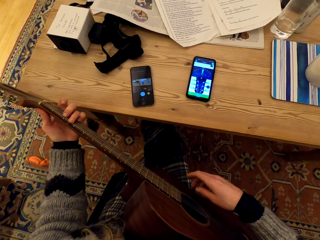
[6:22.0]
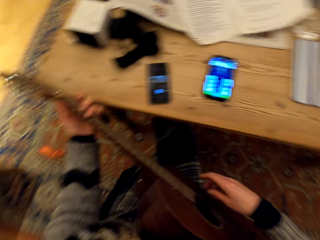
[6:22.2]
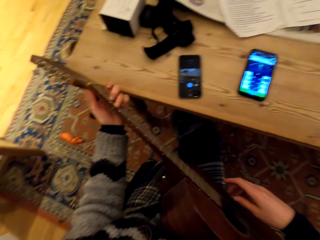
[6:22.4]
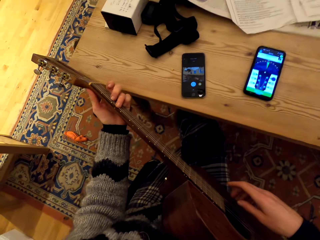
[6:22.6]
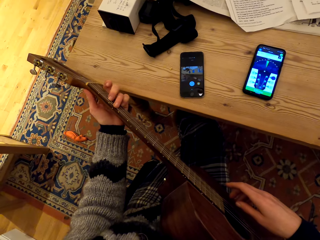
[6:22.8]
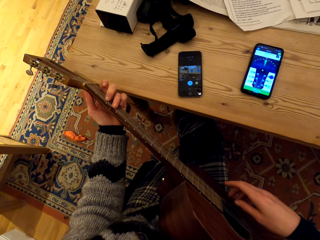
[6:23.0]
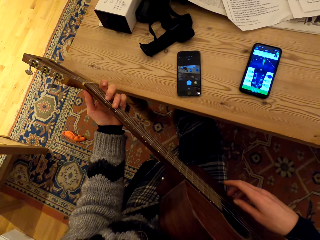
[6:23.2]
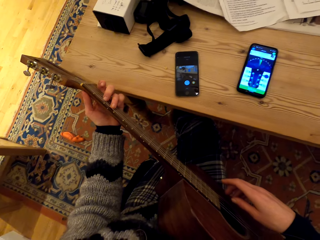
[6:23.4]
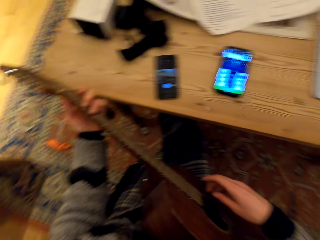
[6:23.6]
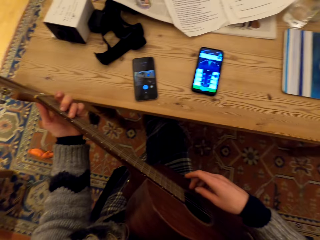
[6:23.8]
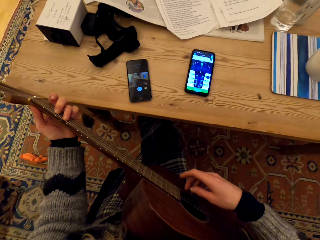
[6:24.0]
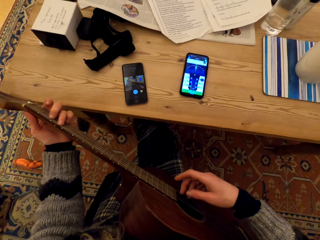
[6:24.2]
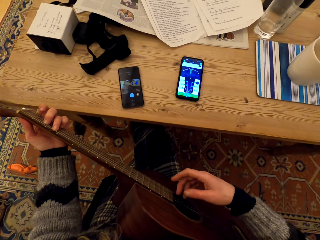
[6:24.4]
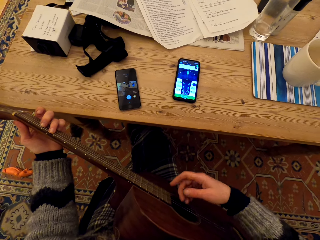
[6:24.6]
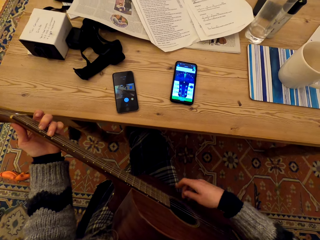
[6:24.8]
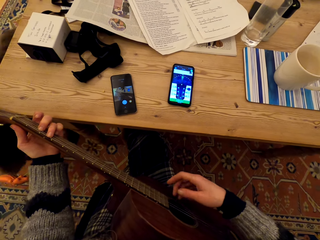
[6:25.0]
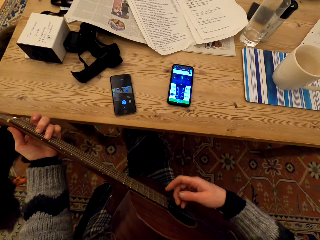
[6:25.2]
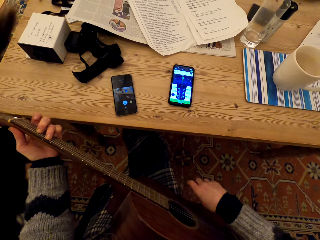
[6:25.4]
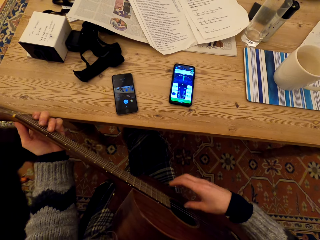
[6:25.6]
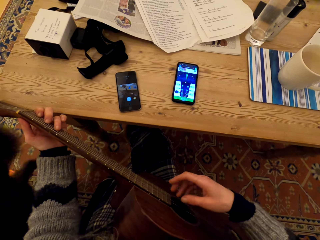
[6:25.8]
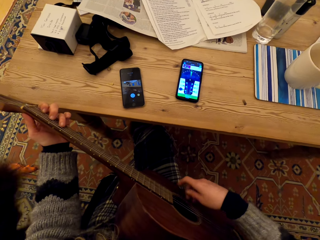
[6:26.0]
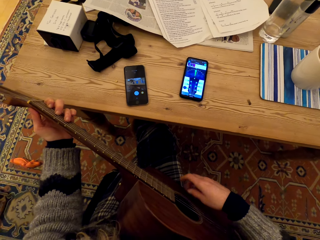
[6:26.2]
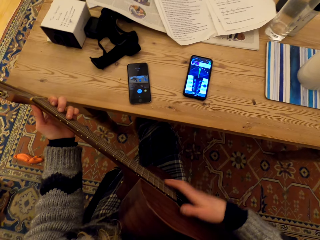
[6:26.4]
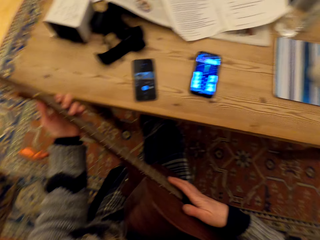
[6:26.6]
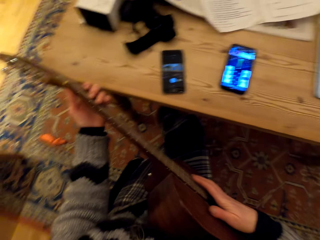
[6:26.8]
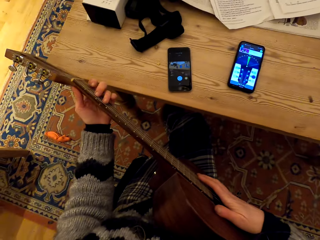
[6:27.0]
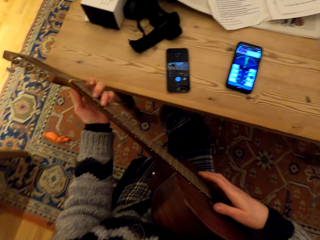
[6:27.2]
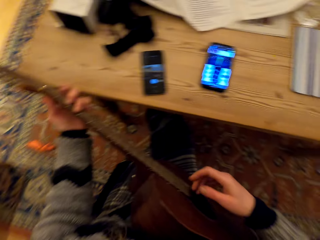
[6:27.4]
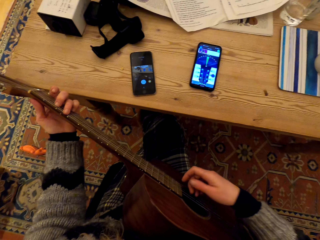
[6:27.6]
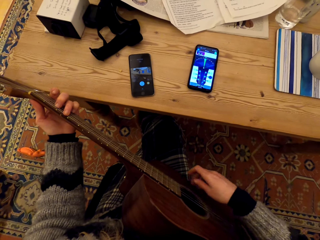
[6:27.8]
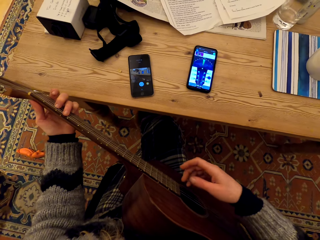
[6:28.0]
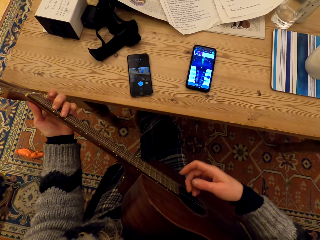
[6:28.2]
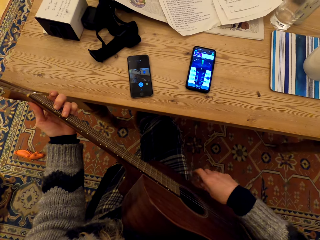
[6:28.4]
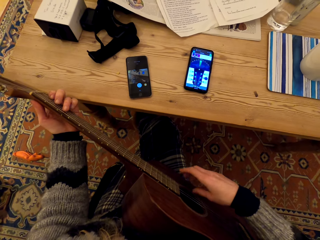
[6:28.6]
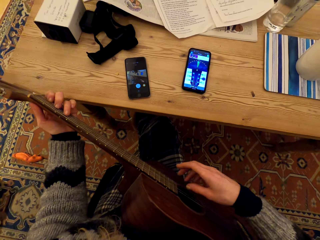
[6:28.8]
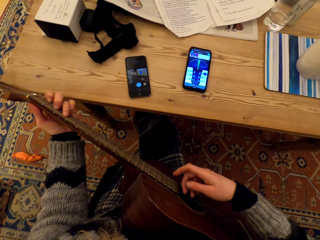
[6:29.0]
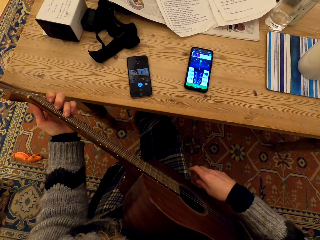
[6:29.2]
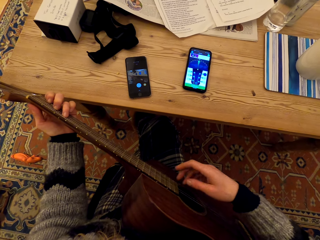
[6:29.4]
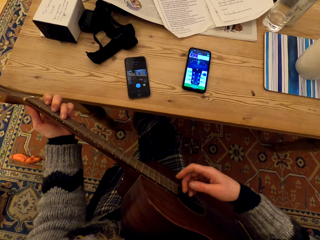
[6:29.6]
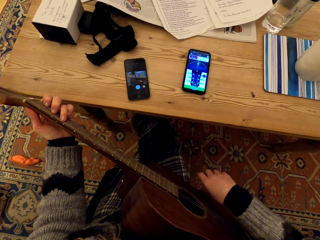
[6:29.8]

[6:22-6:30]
The camera wearer holds the guitar. They play the guitar.

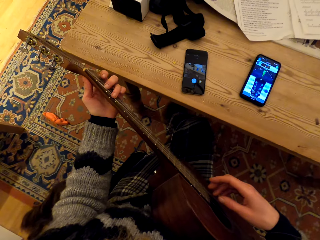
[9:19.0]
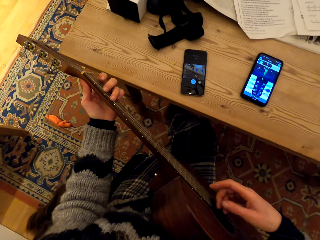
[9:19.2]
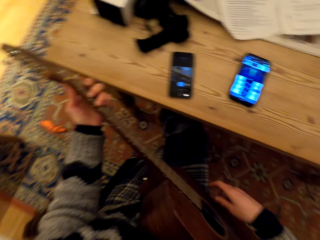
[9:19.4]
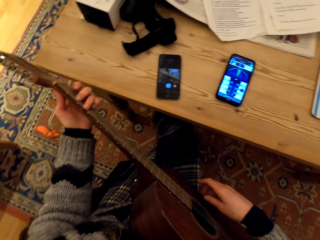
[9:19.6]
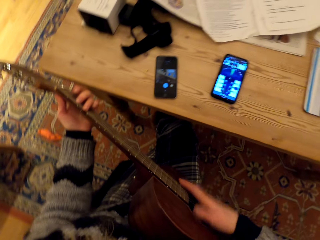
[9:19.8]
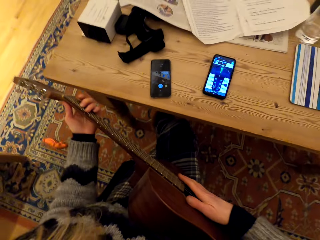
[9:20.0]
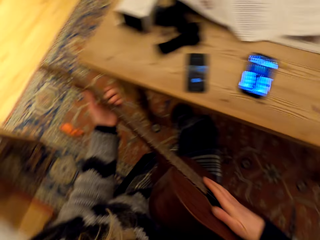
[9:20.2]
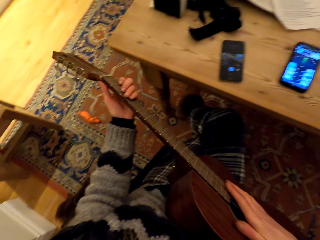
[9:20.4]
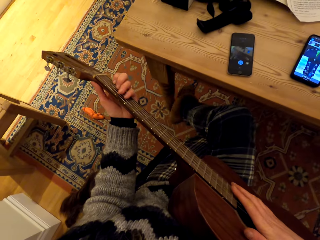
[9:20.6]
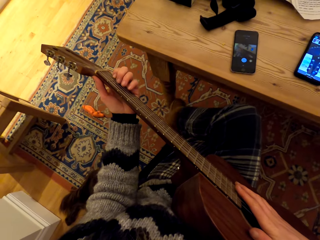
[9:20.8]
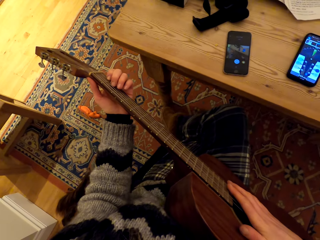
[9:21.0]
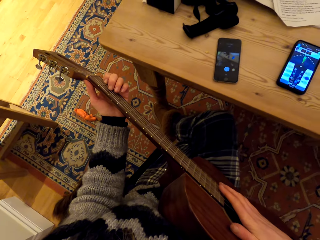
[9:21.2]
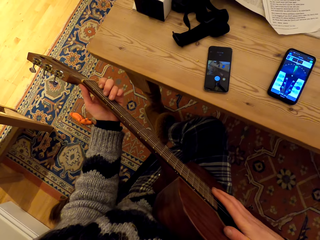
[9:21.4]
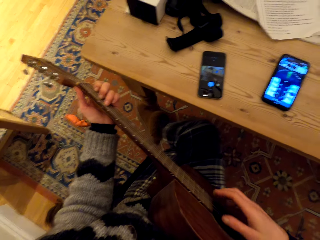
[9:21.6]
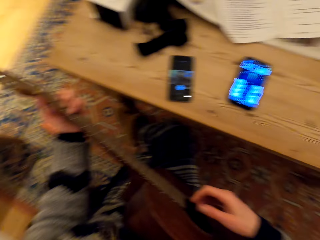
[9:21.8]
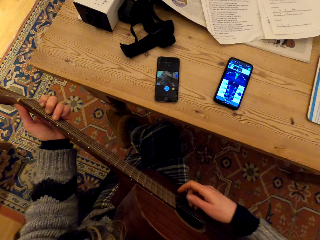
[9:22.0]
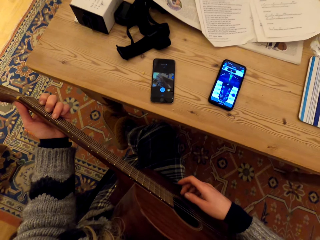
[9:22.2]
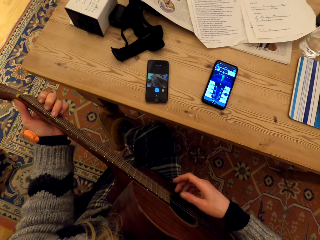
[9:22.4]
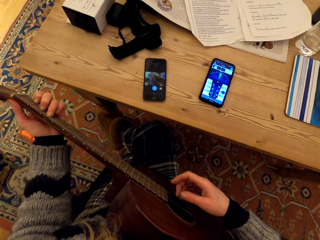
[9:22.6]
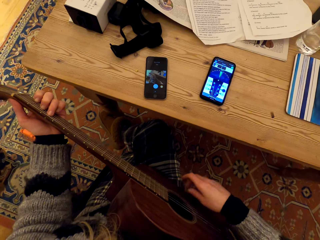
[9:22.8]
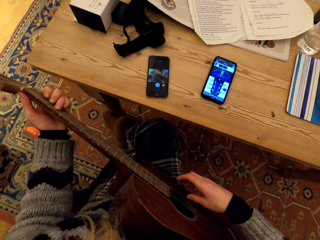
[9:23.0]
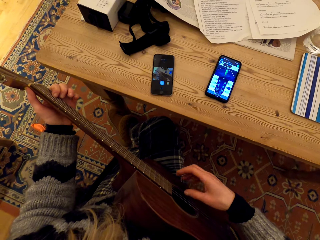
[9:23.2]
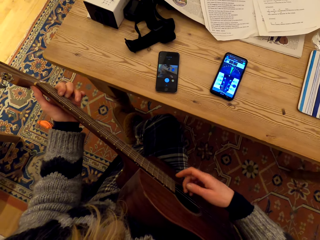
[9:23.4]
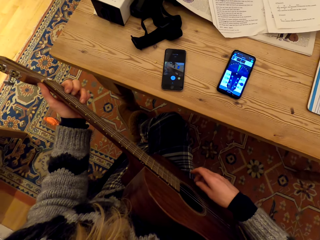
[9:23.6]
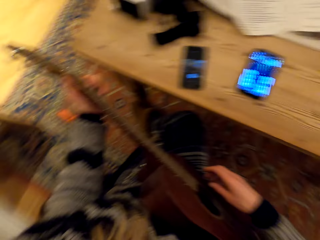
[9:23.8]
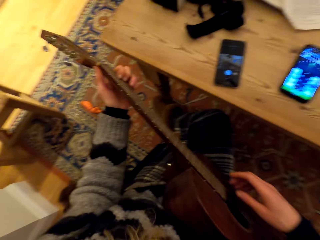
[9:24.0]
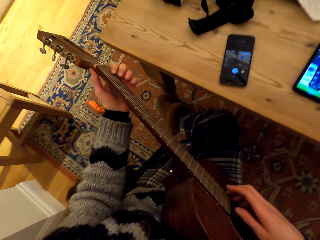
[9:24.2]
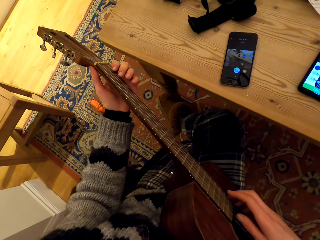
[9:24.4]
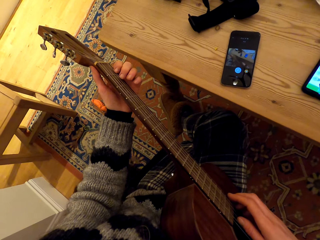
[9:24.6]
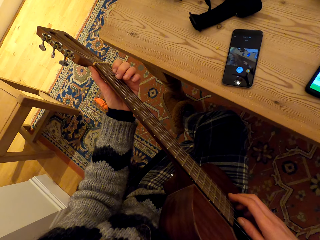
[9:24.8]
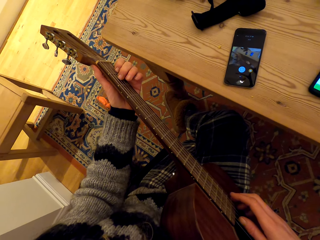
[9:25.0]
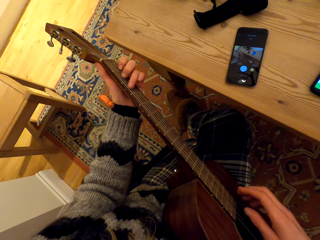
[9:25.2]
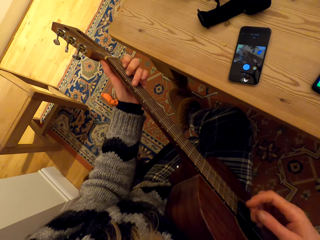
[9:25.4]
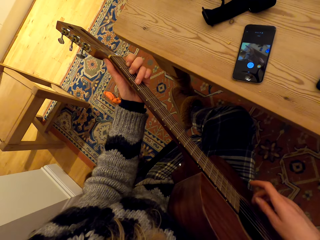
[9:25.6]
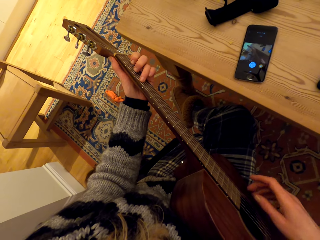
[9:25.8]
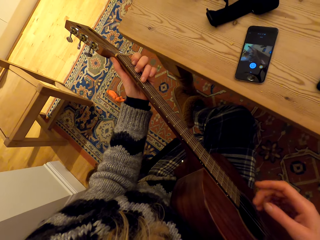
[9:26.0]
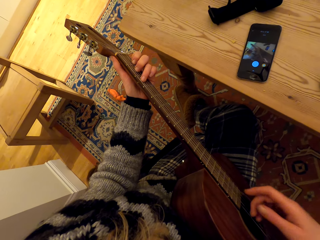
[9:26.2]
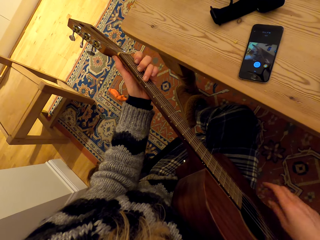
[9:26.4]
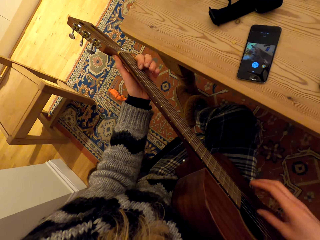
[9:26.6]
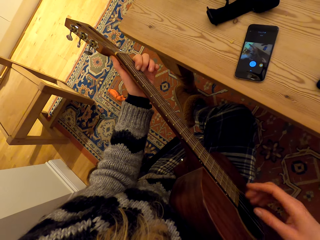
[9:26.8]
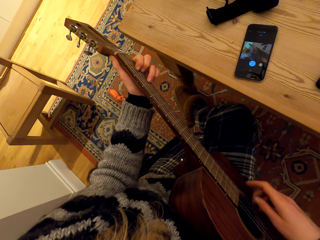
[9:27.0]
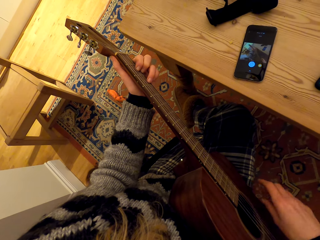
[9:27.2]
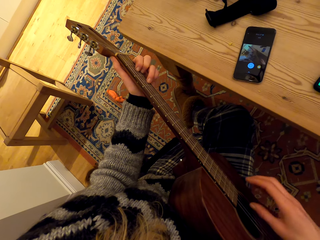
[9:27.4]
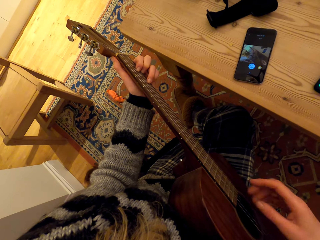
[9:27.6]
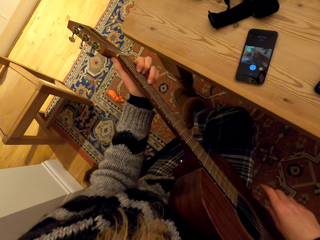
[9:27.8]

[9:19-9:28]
The camera wearer taps the guitar. They play the guitar in the house.

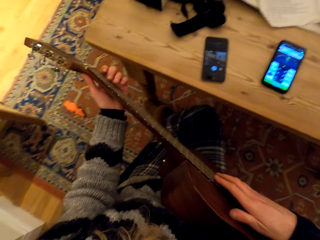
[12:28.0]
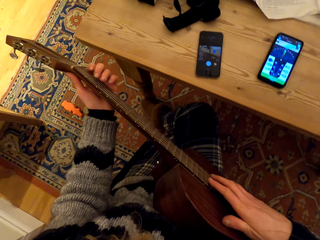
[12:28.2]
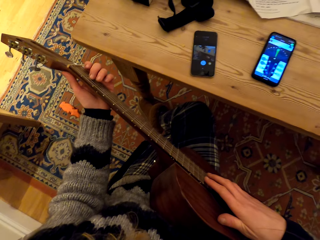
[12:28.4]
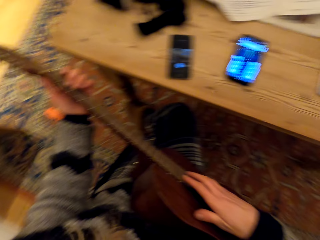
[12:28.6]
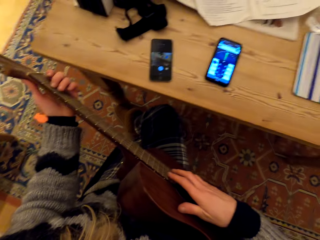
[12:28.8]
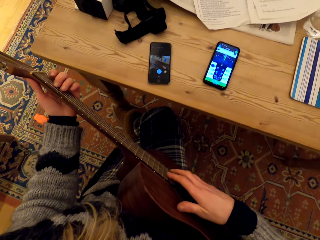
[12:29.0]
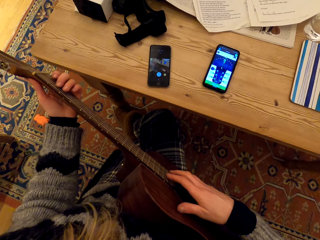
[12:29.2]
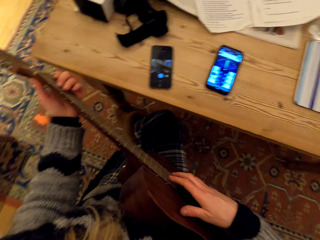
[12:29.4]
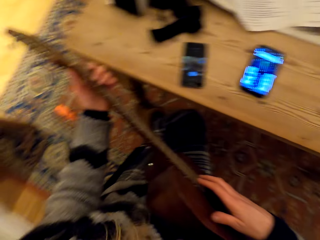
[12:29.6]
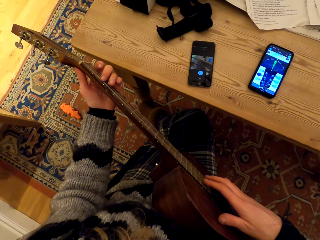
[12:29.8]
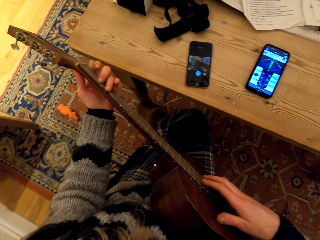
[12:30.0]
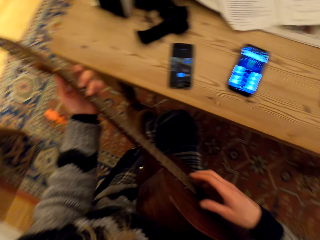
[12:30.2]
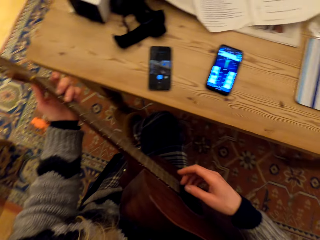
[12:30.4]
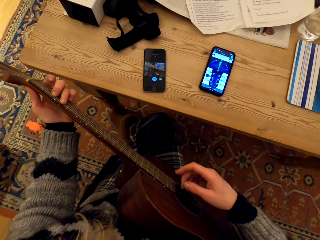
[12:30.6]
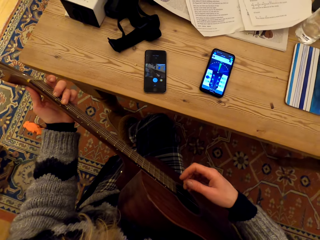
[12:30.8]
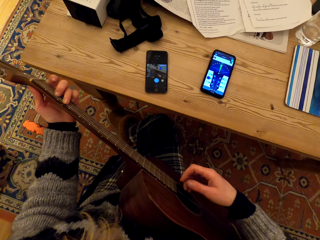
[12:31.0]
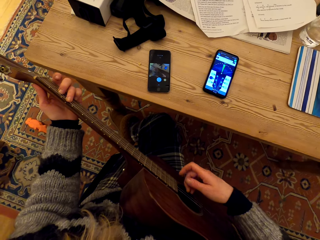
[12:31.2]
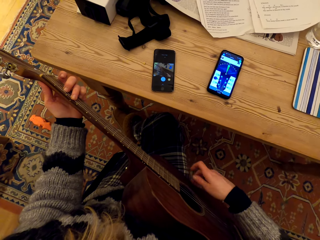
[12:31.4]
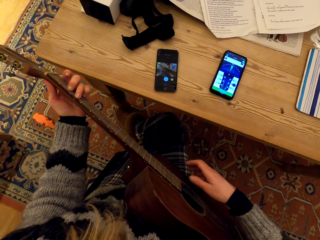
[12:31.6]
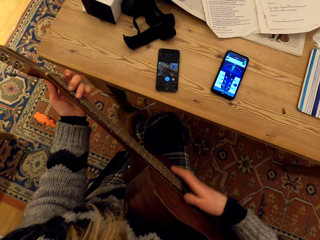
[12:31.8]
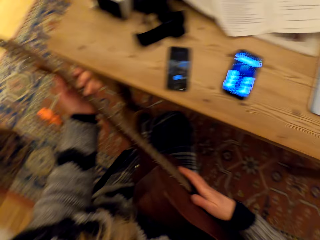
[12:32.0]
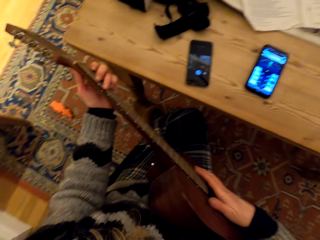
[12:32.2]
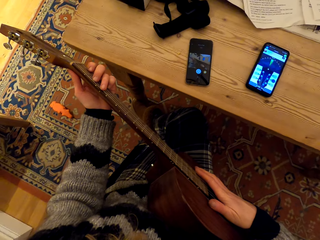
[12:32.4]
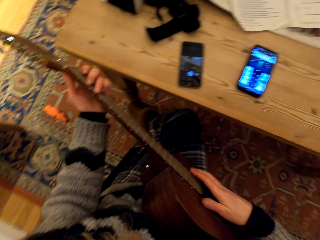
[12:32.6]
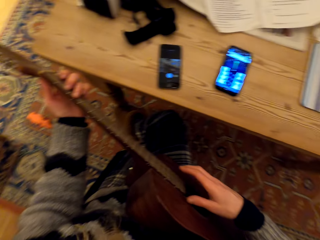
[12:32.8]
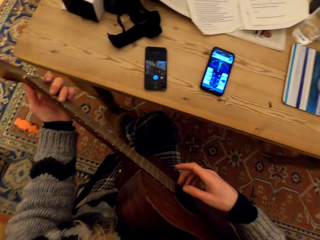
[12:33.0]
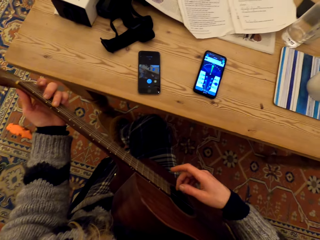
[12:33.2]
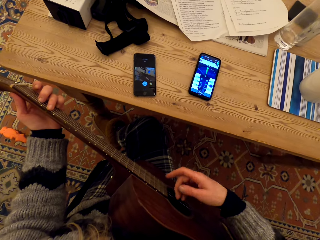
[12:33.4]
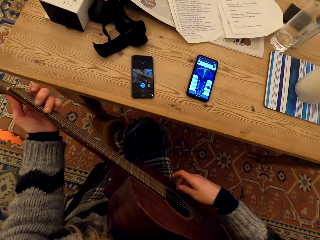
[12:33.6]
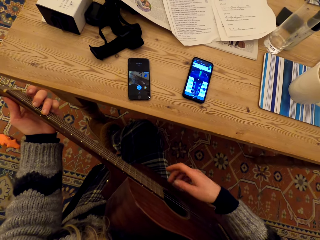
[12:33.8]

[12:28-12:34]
The camera wearer looks at the house.
